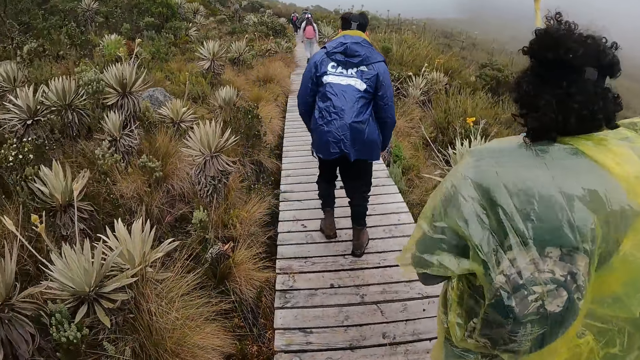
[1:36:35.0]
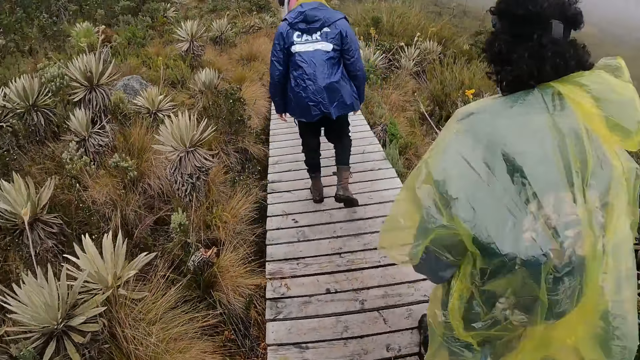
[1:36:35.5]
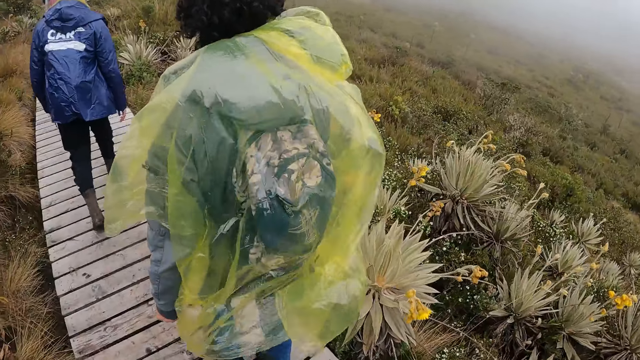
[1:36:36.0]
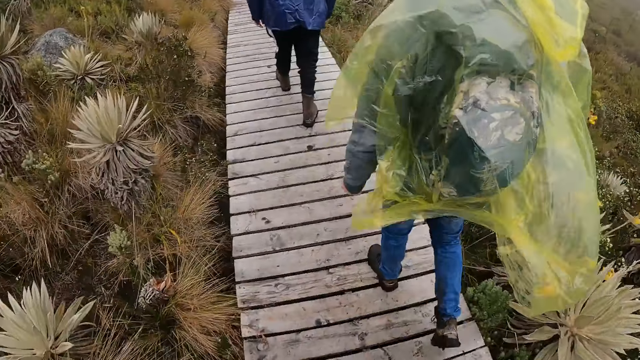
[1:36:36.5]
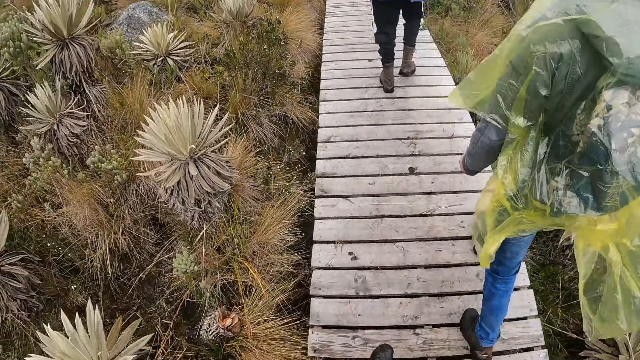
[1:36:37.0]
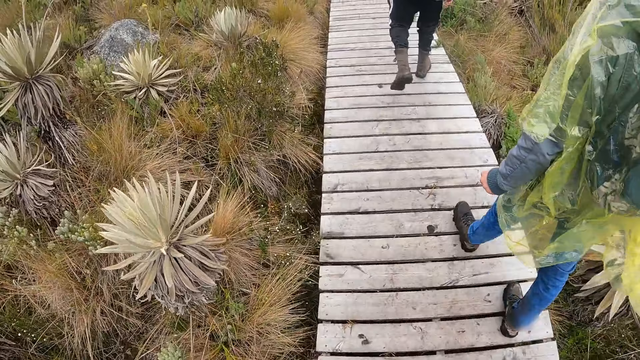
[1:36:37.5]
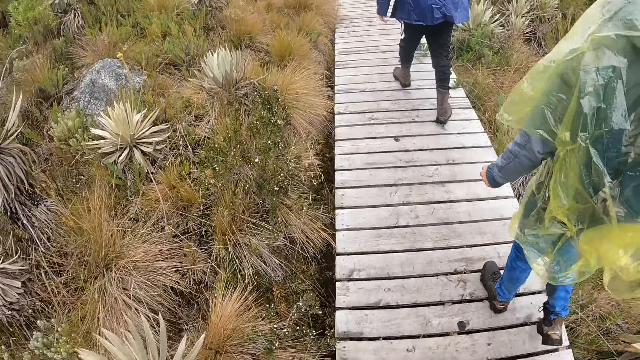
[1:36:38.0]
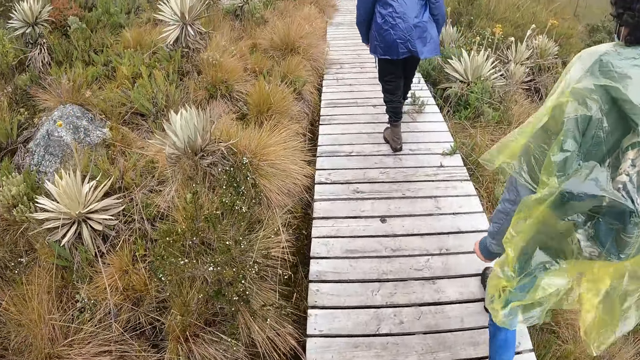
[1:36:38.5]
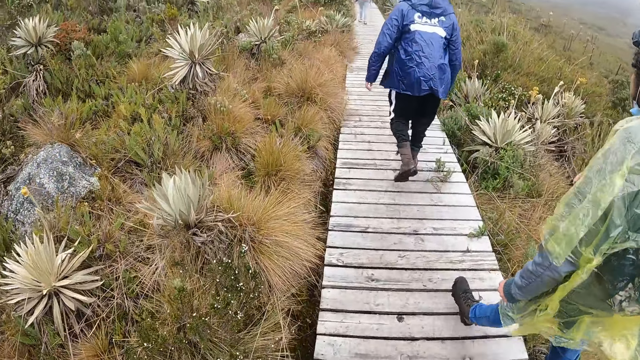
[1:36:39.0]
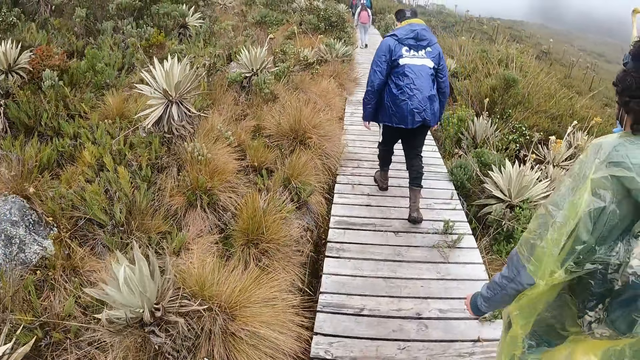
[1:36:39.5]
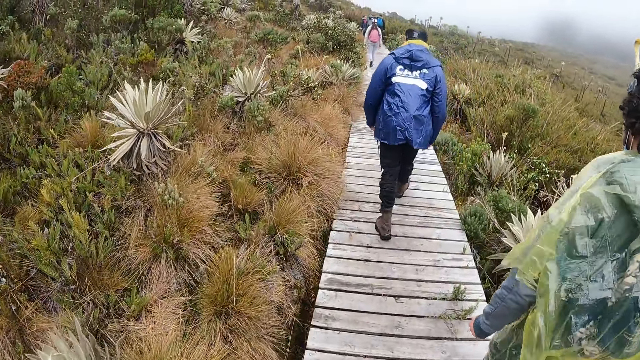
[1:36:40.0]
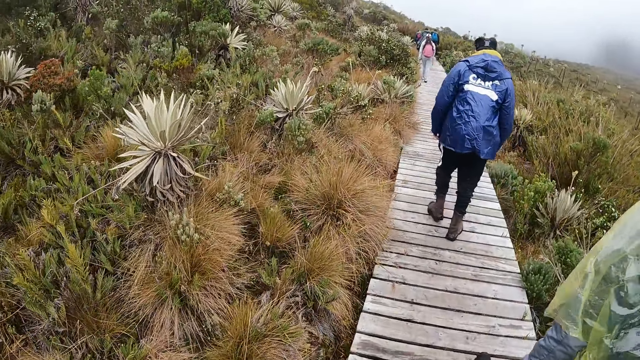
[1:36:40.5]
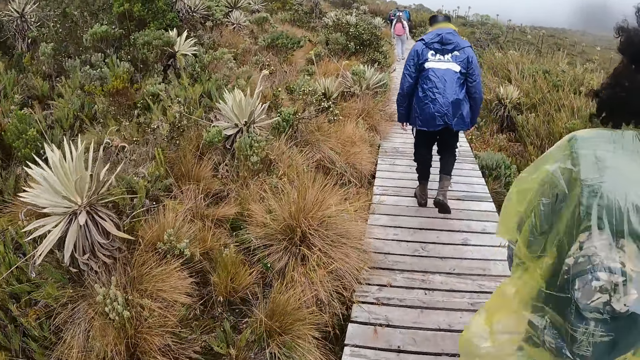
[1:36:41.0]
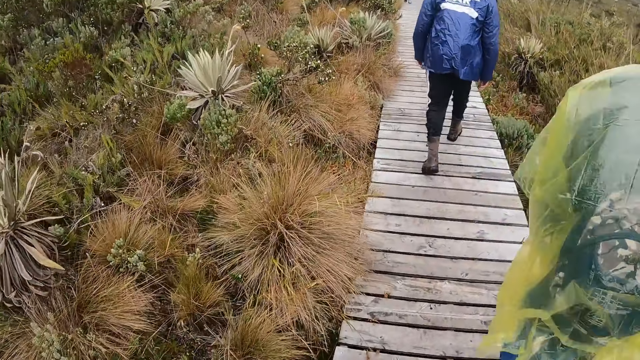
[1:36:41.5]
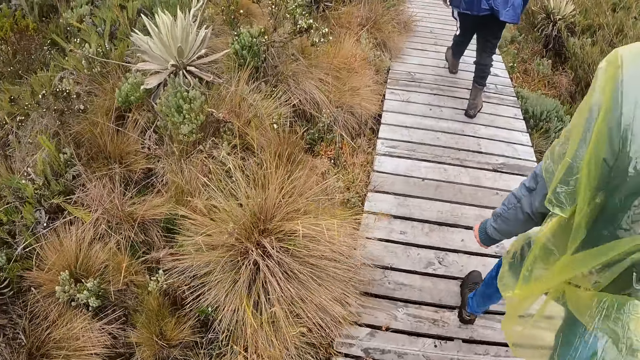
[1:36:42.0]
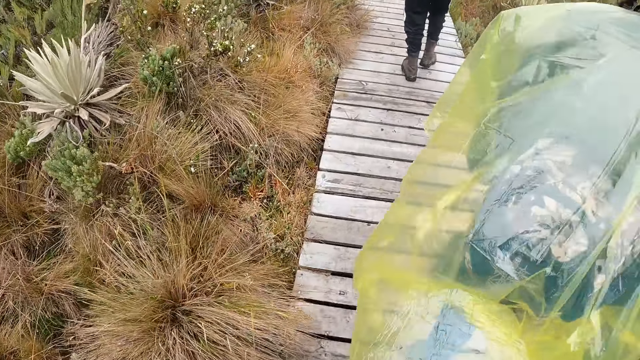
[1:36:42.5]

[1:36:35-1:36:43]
The camera wearer walks.

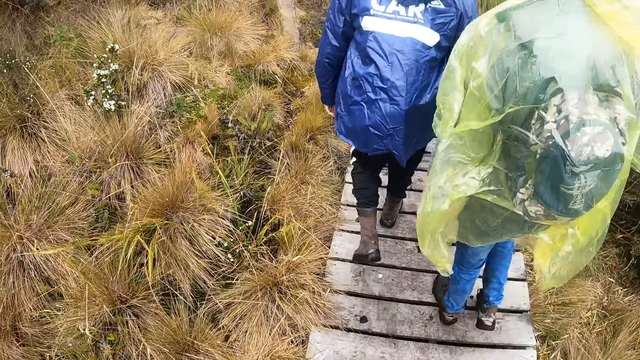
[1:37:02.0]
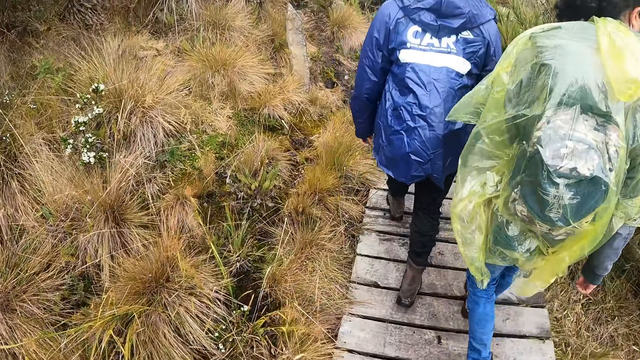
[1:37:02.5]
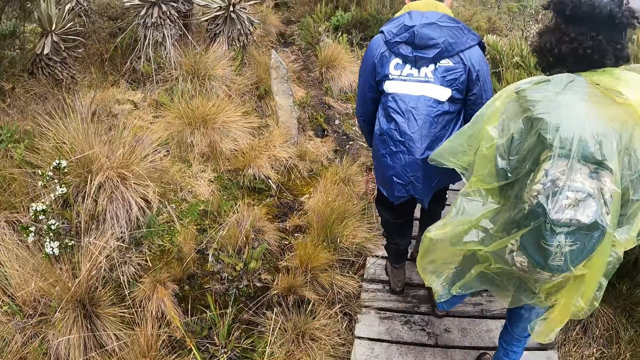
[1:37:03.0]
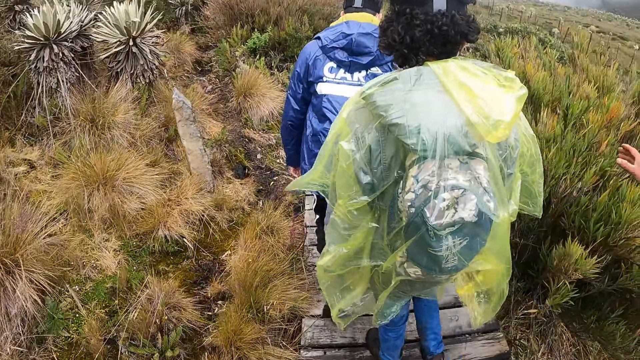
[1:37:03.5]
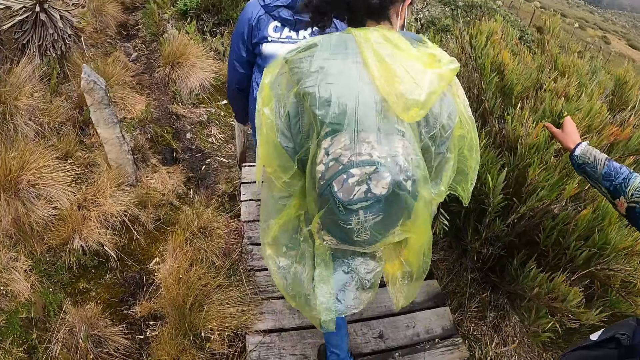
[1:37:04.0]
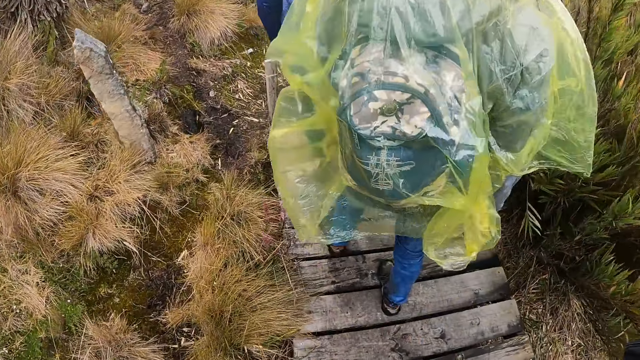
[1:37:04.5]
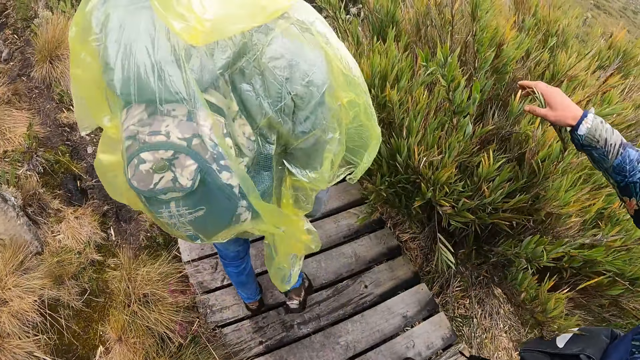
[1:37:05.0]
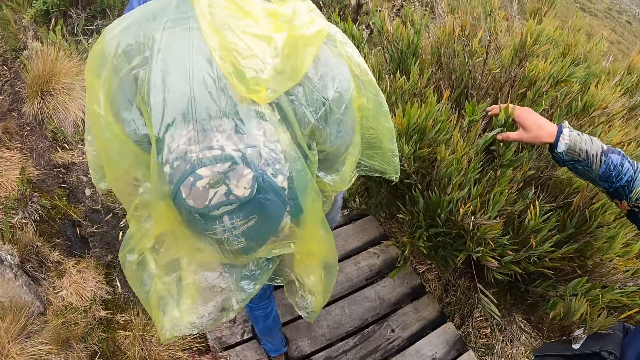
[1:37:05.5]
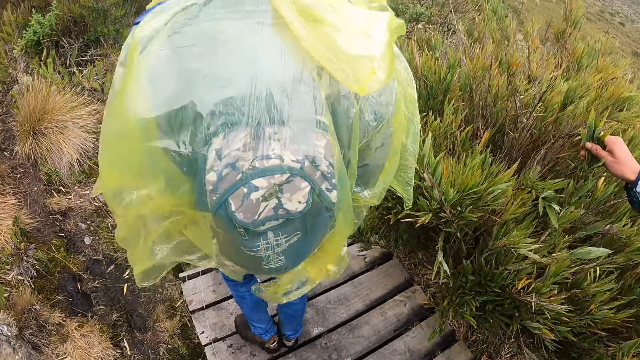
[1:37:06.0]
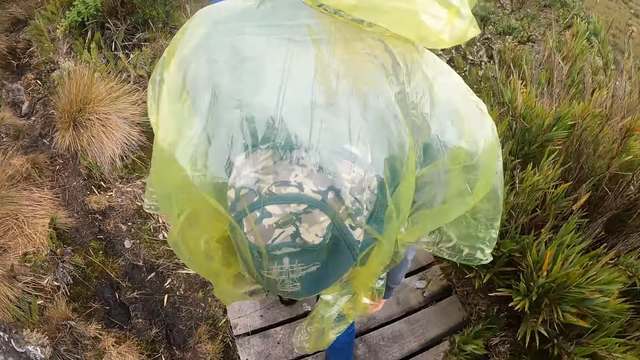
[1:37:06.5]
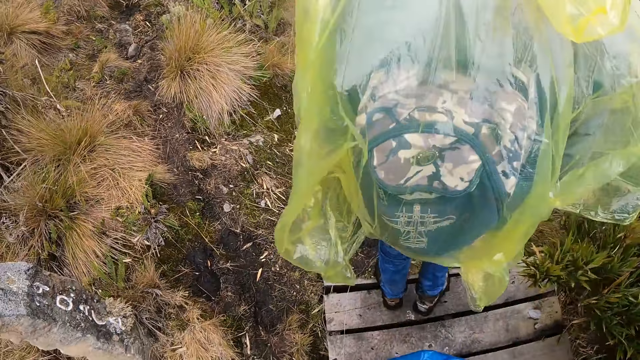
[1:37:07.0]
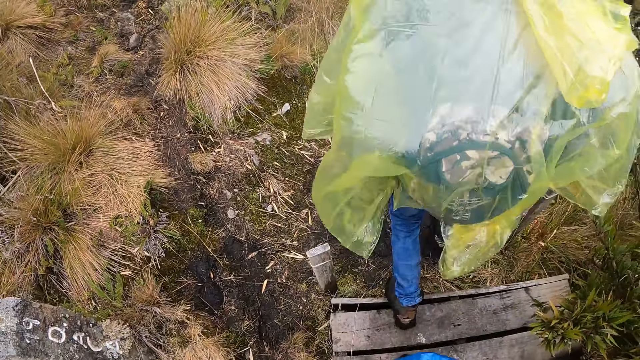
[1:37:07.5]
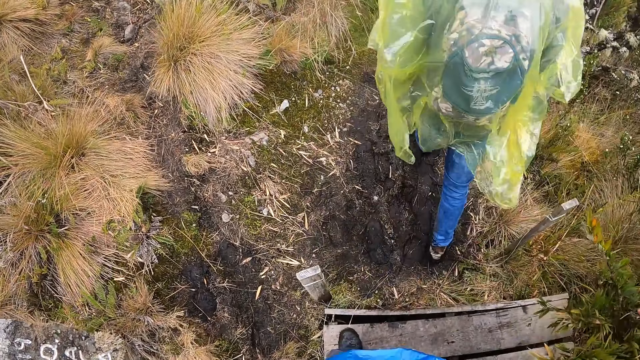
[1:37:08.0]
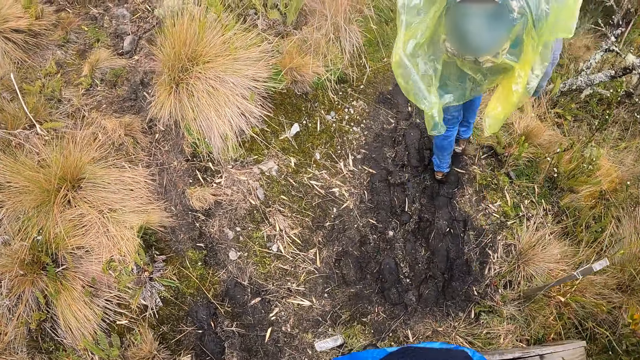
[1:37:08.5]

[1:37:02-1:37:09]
The man touches leaves with his right hand.

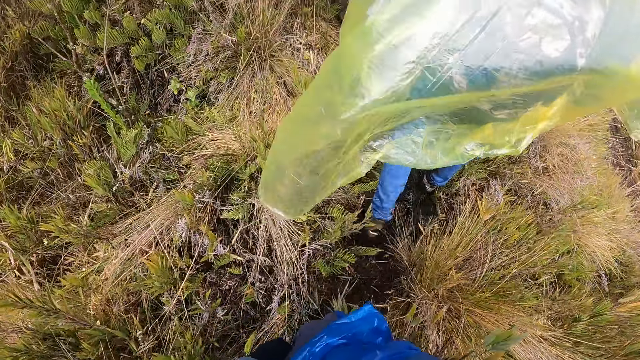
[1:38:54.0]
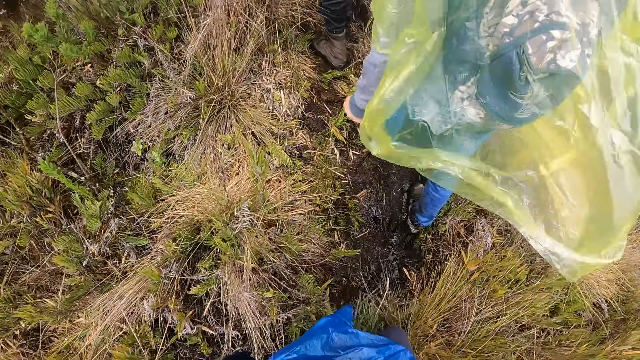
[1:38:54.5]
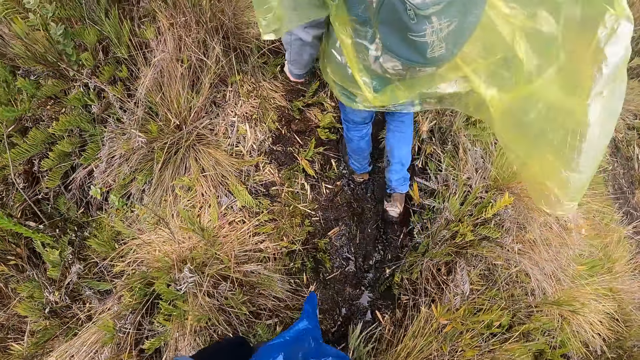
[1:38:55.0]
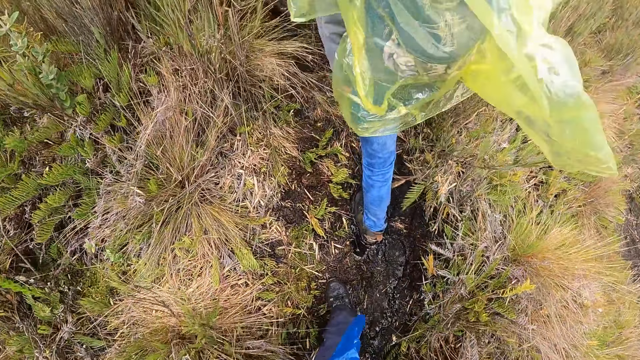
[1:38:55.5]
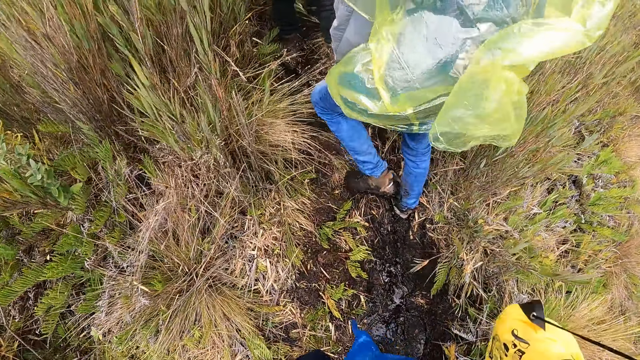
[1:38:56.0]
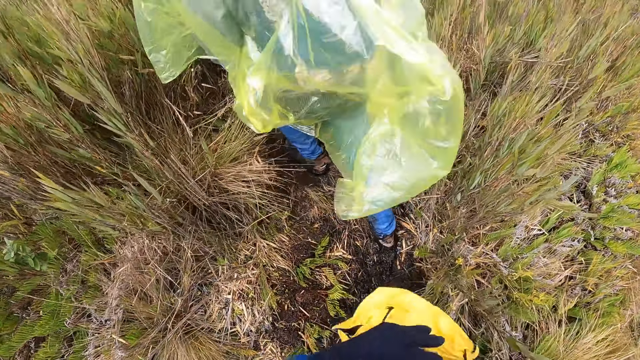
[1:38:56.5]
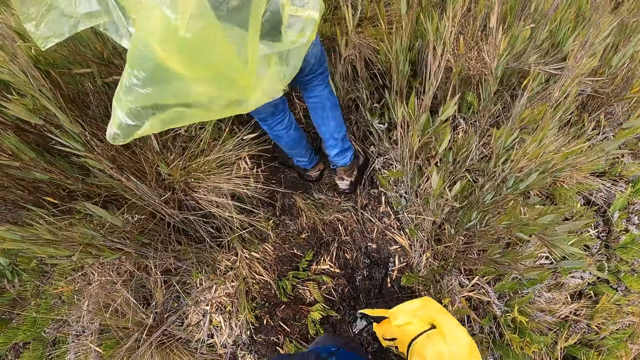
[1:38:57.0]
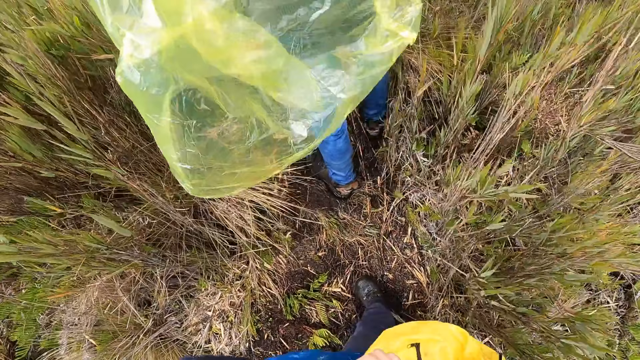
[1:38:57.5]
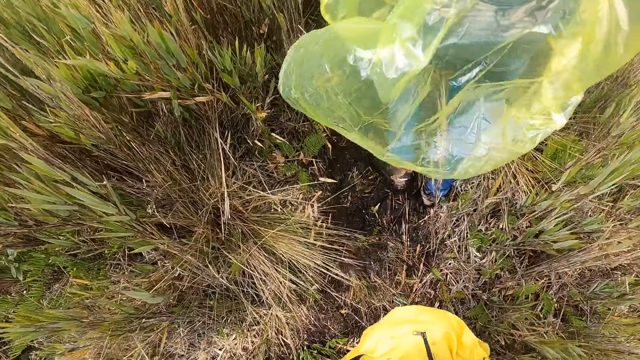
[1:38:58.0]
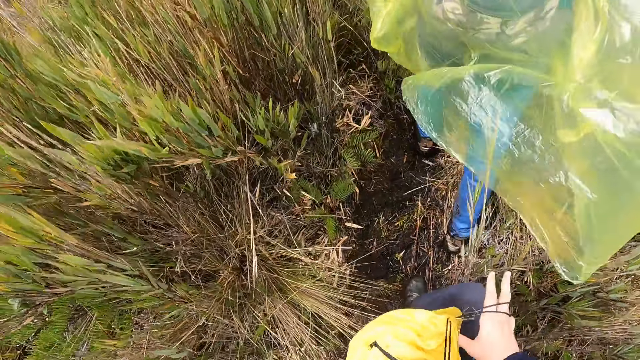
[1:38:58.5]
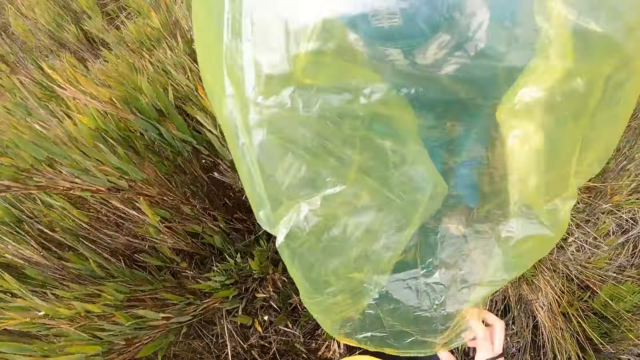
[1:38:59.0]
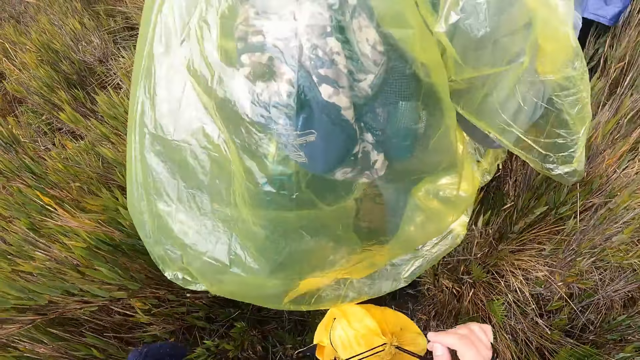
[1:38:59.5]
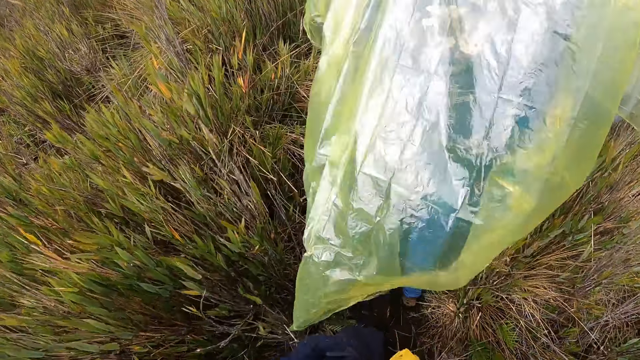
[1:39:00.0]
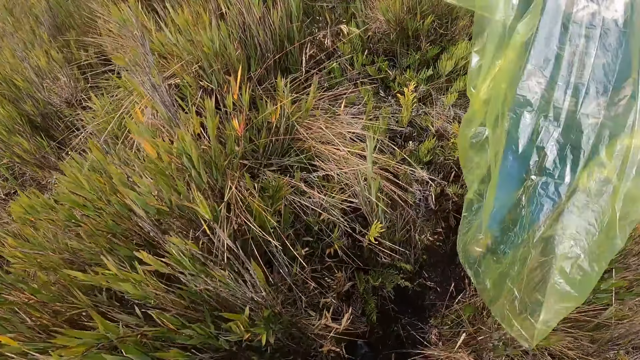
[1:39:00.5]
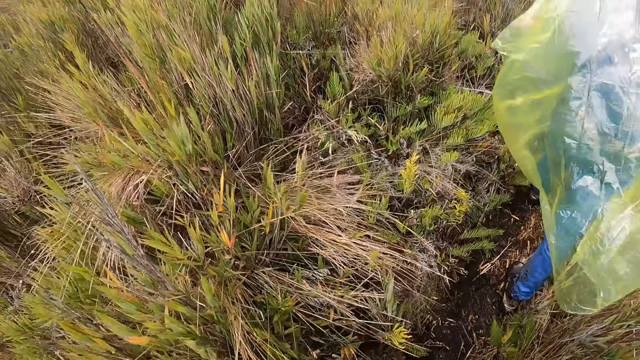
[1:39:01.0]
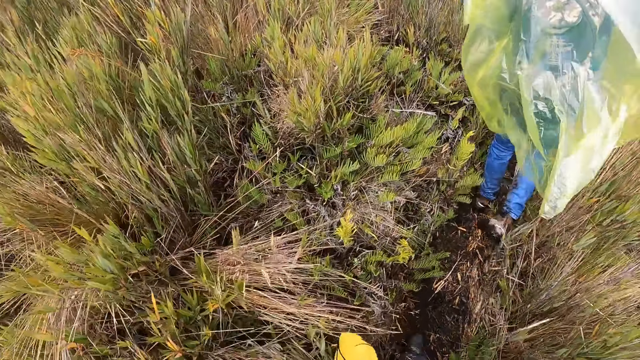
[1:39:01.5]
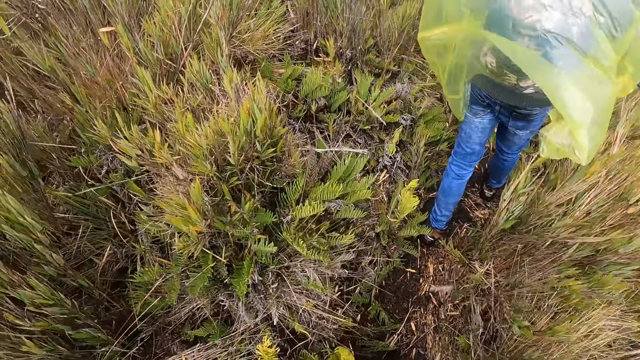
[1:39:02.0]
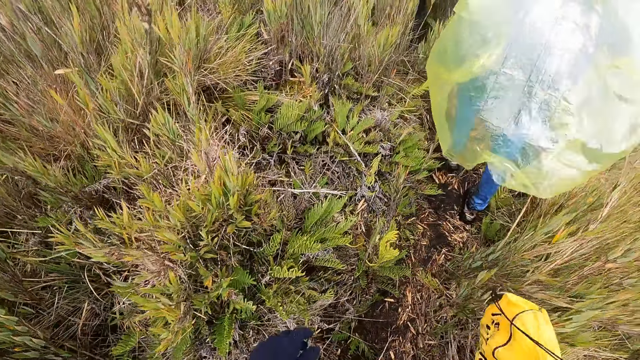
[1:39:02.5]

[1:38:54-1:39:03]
The camera wearer holds the bag with his hands.
